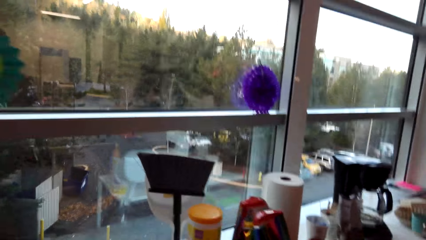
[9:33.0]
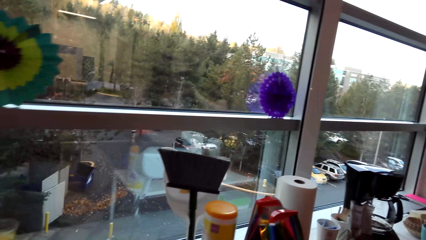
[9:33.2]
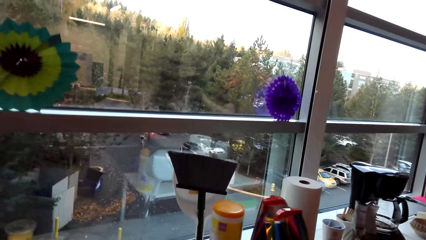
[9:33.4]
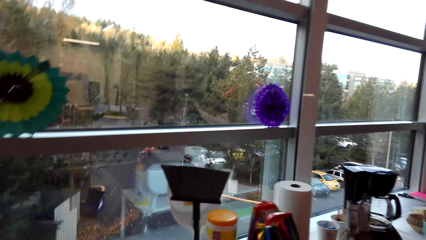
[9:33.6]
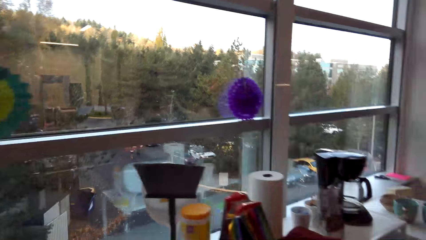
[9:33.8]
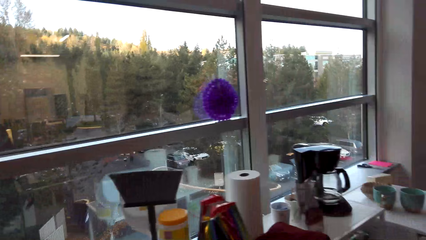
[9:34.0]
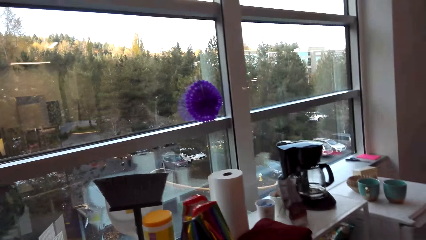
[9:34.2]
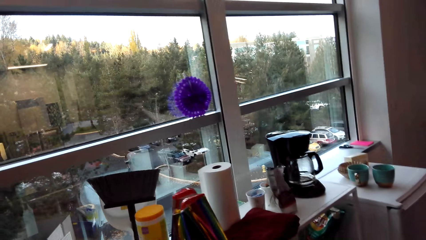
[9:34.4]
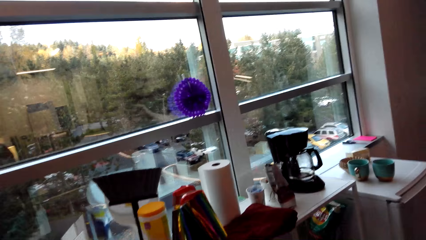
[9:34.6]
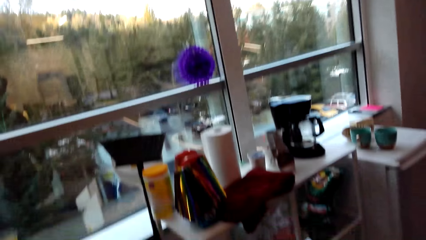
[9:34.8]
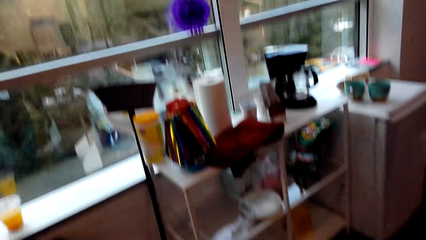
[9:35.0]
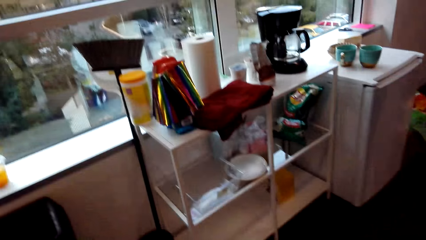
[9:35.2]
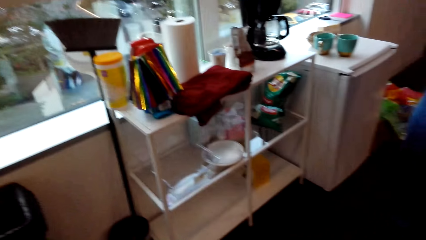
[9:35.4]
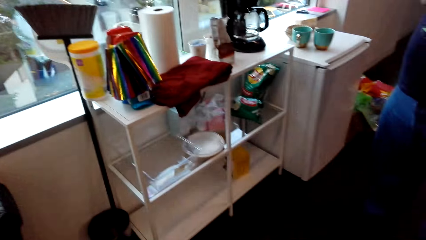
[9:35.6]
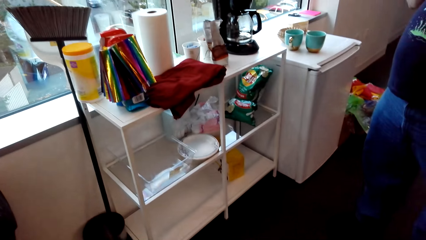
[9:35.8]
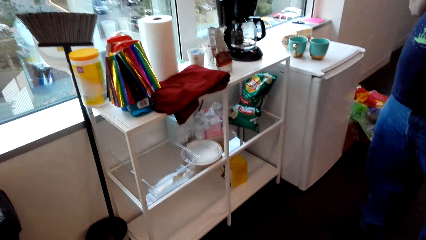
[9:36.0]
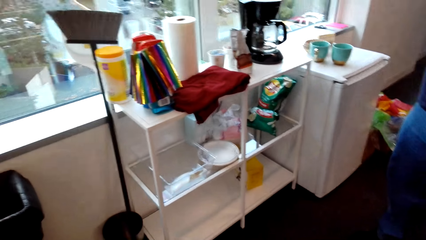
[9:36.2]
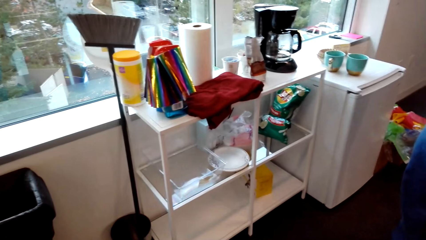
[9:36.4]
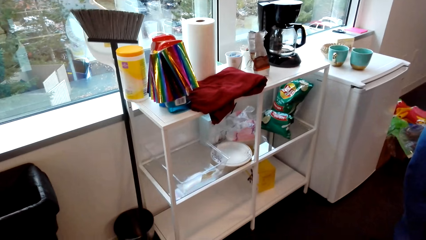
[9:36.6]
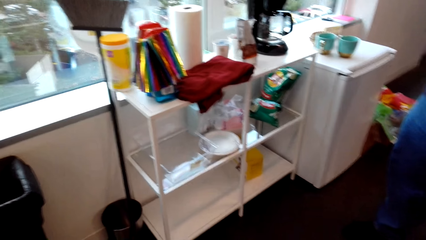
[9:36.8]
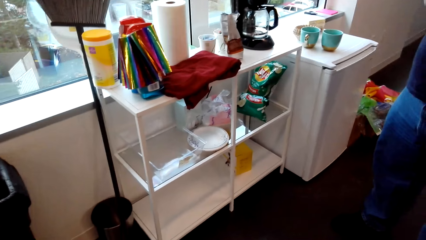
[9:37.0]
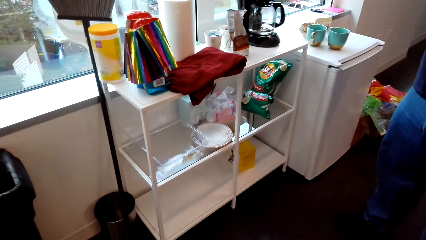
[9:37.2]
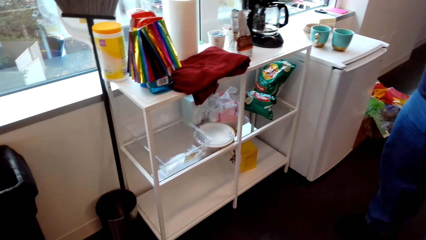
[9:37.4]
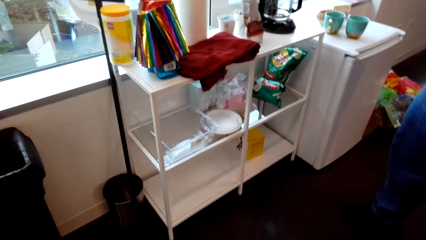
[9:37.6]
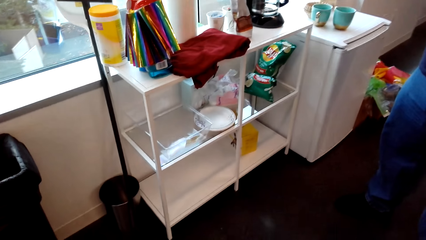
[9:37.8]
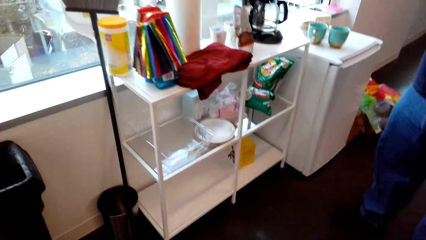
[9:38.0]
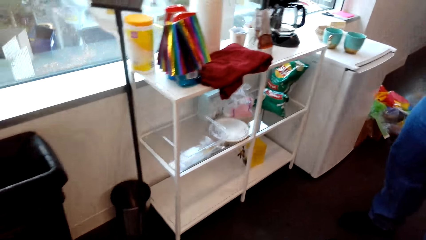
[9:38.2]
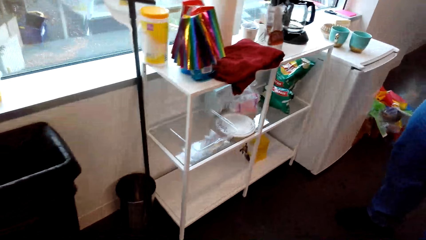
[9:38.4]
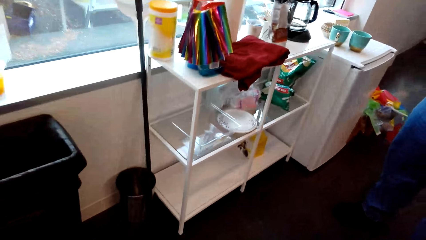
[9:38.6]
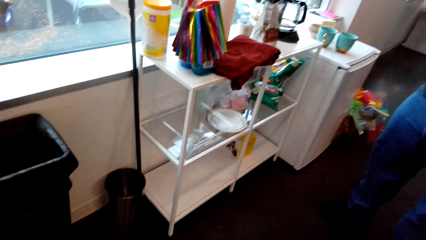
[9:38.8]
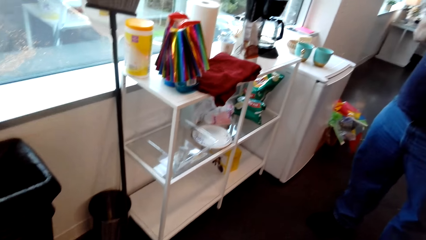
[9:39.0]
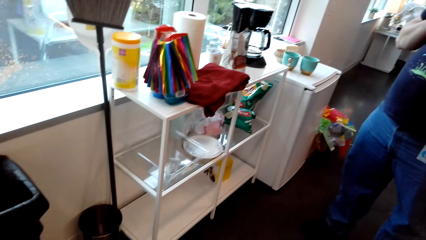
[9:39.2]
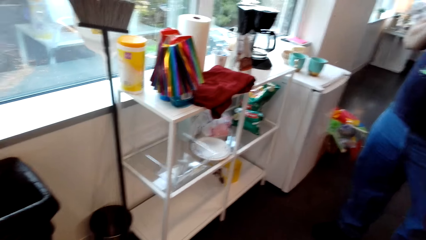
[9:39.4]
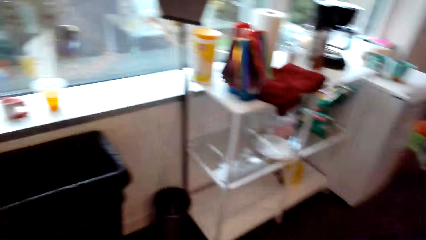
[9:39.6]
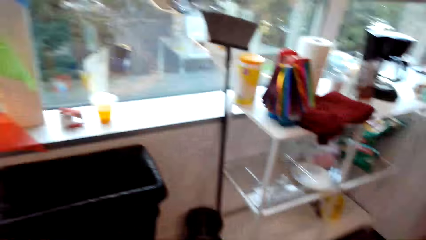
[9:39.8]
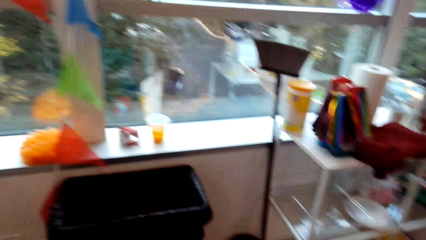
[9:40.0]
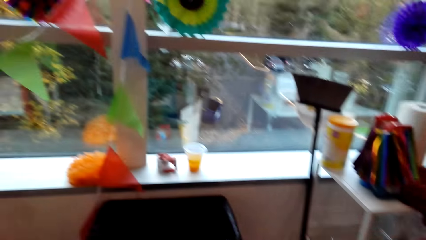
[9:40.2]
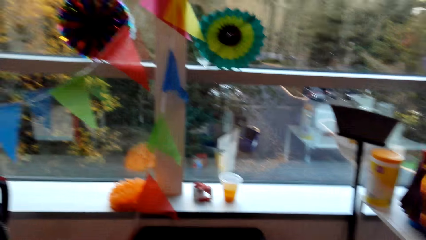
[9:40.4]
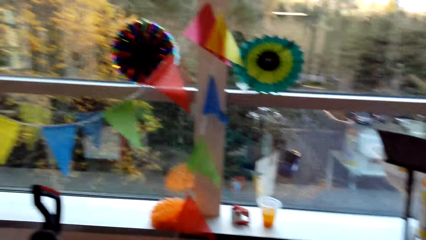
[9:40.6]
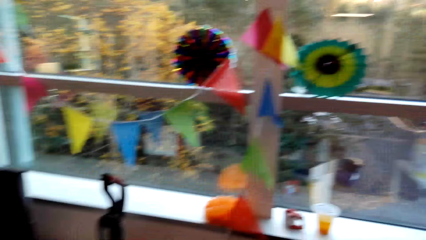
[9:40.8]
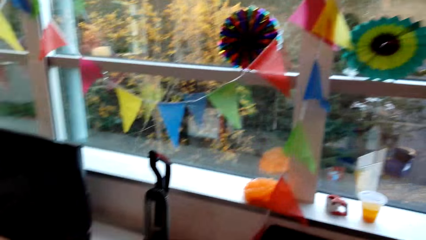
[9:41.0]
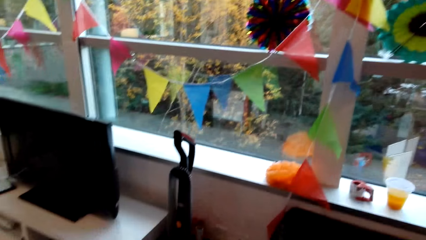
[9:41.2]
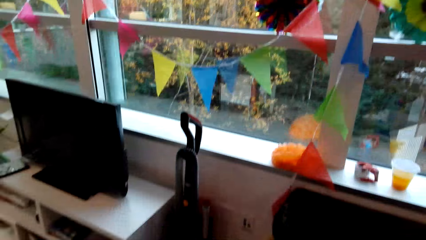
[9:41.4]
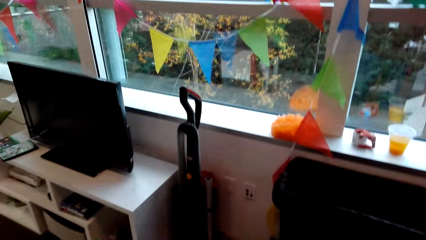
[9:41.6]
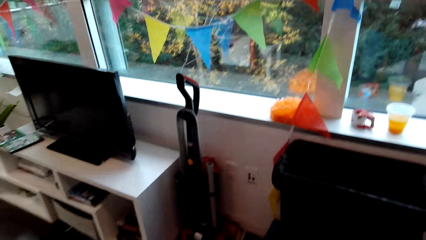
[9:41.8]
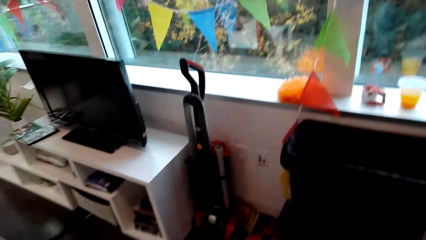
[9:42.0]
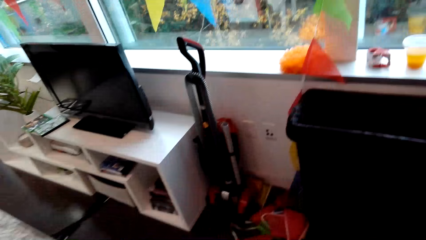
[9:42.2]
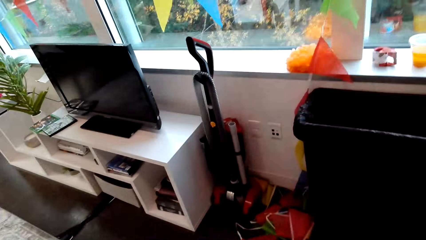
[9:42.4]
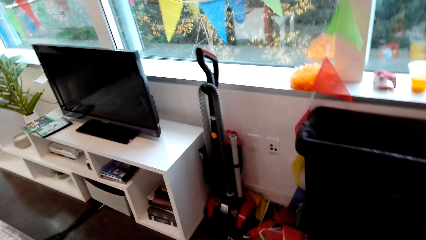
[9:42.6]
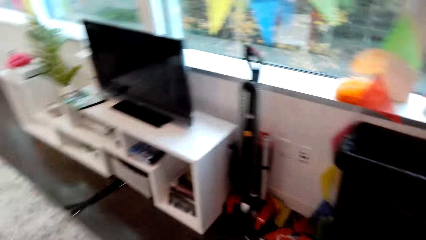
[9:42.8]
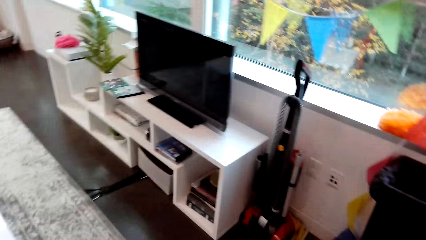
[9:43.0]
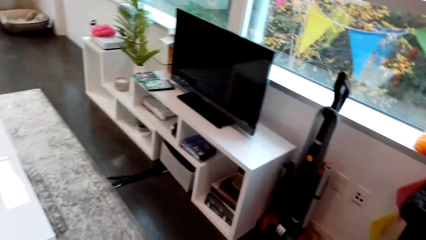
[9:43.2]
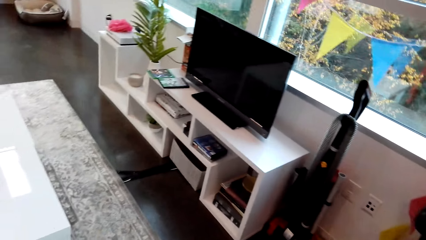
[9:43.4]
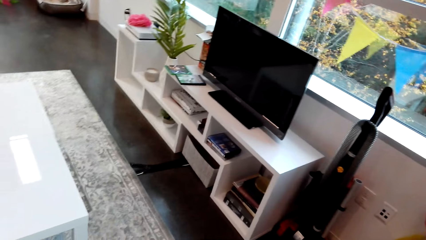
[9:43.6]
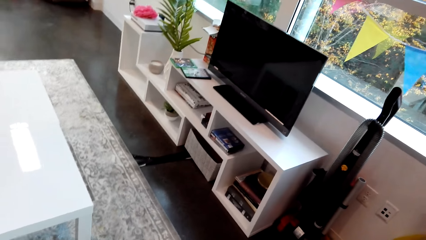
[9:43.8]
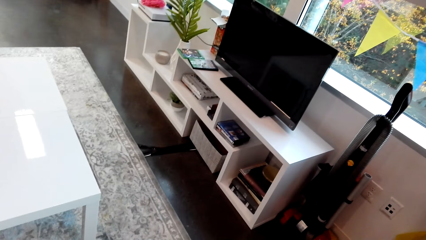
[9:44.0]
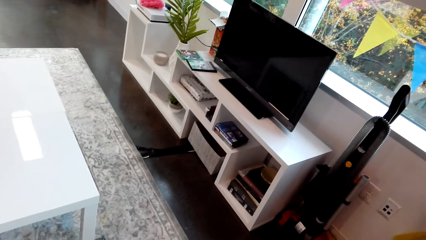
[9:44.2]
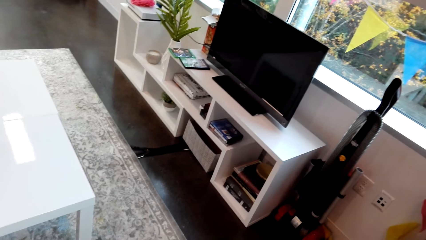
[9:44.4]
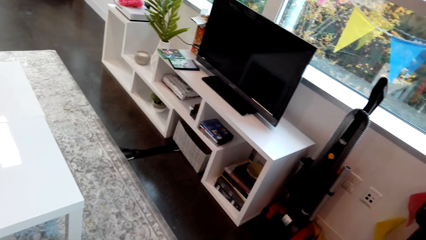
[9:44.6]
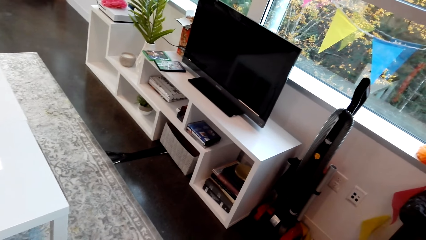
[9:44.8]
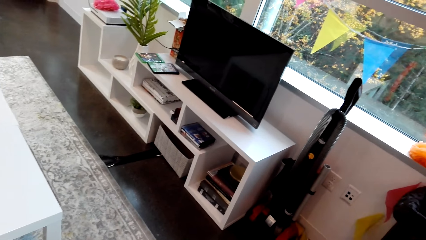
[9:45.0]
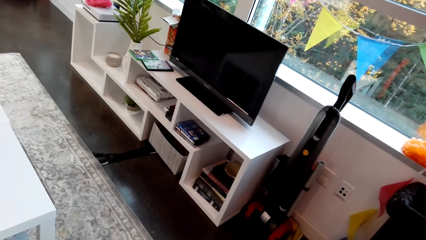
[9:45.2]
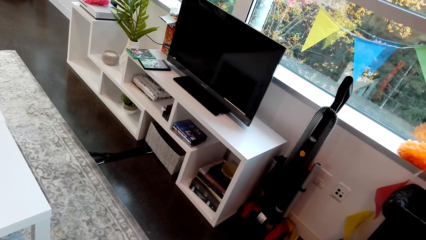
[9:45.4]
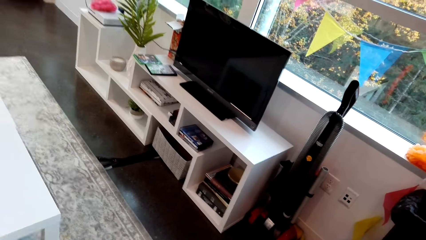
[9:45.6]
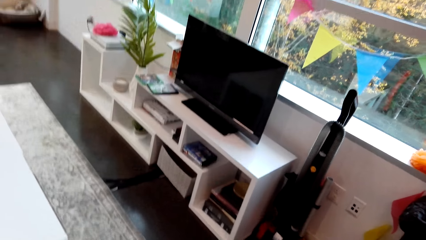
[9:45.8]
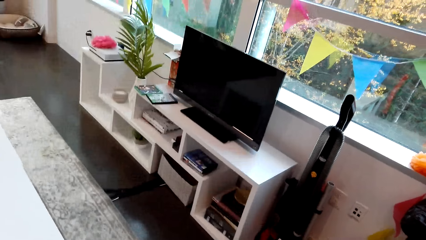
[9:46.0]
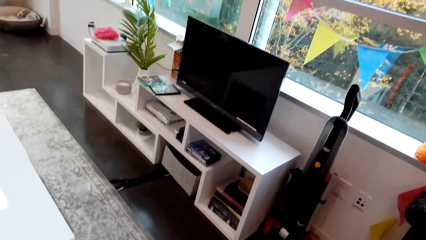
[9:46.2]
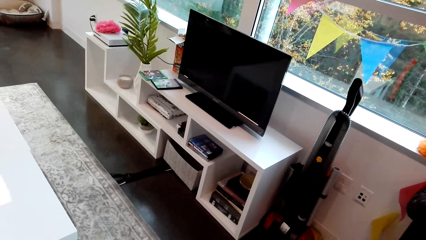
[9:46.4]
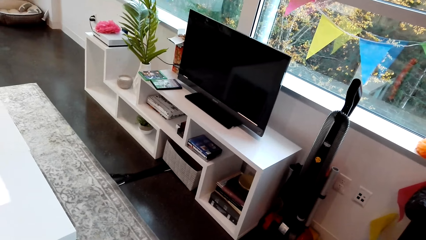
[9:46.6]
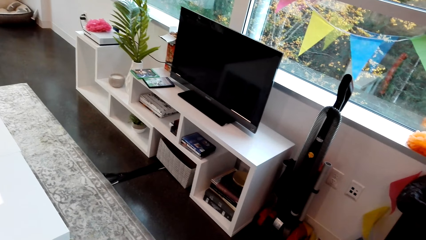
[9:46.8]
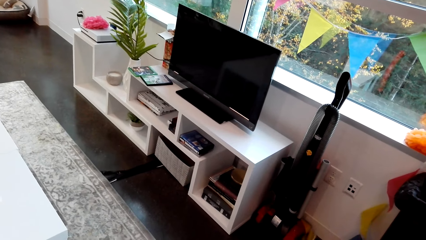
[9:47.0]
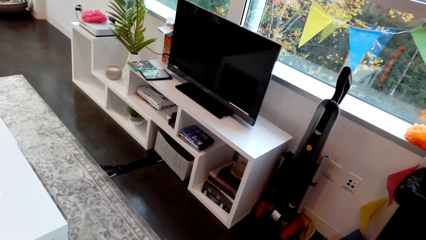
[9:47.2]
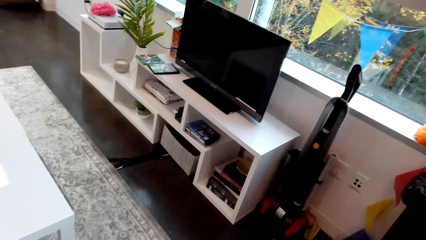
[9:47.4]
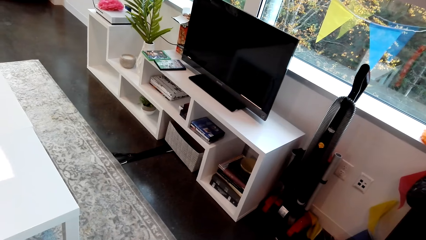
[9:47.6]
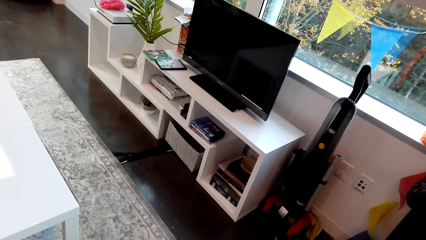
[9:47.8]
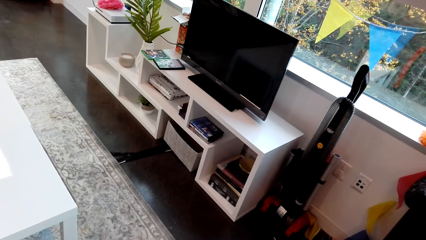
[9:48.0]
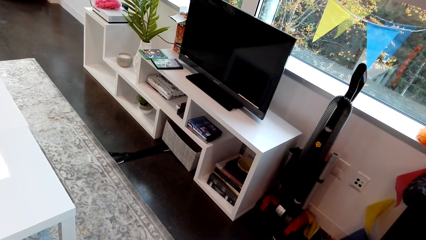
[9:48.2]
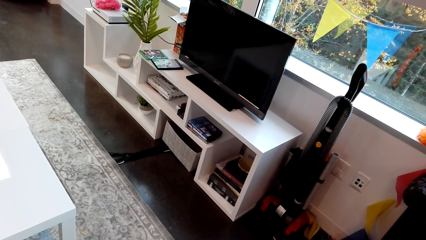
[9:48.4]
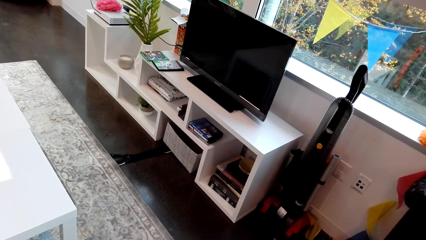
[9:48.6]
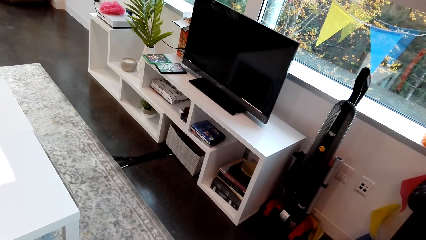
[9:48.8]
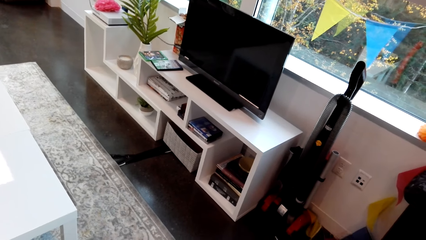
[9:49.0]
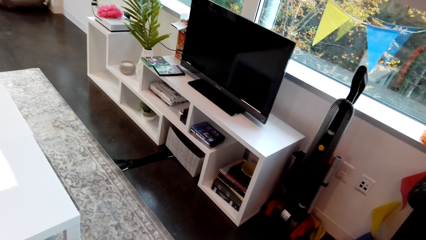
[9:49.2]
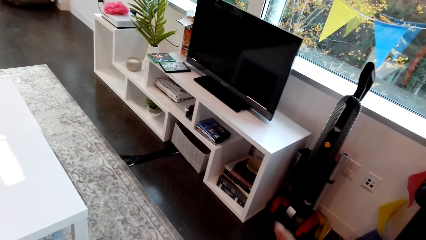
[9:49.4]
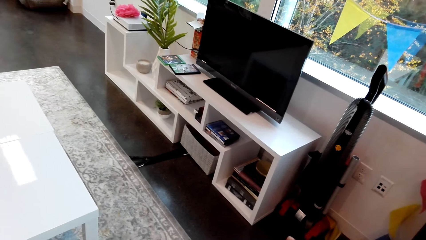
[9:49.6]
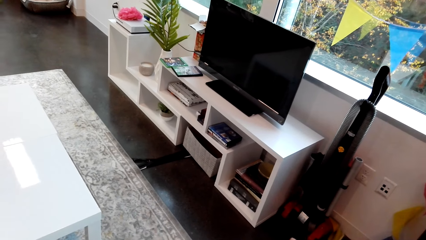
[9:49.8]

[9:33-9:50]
The camera wearer looks down. A person stands across the room. The camera wearer looks at the decorations. They turn to the side. They look around.
